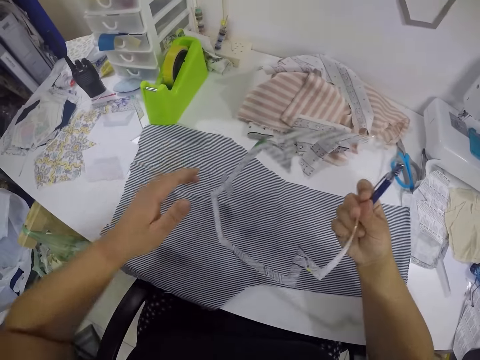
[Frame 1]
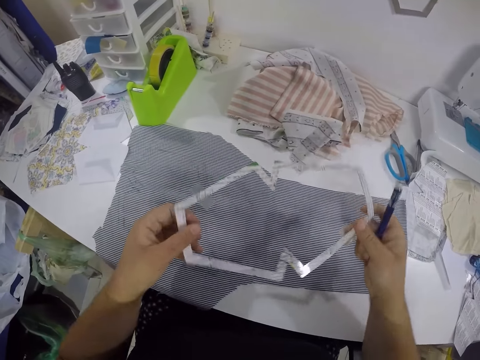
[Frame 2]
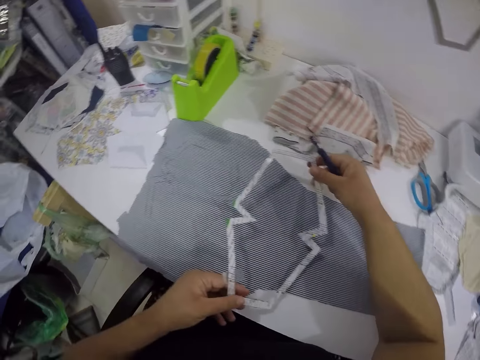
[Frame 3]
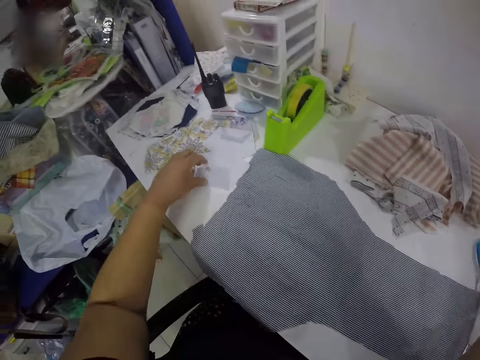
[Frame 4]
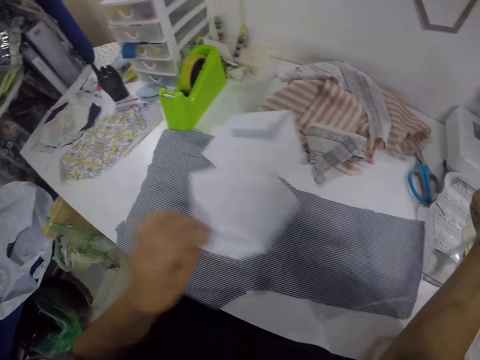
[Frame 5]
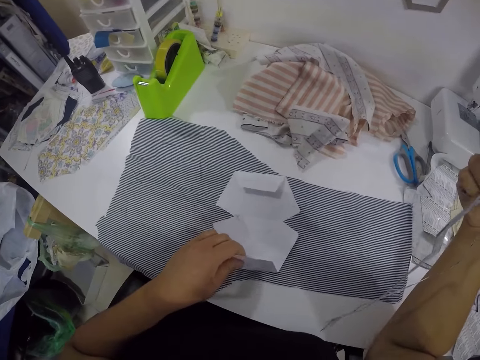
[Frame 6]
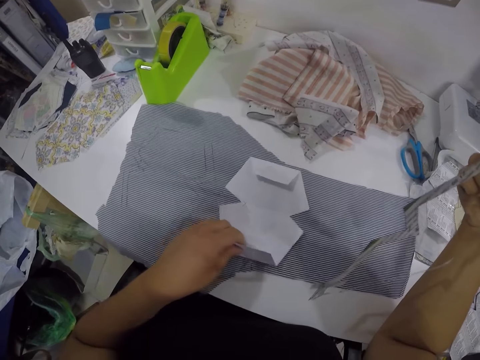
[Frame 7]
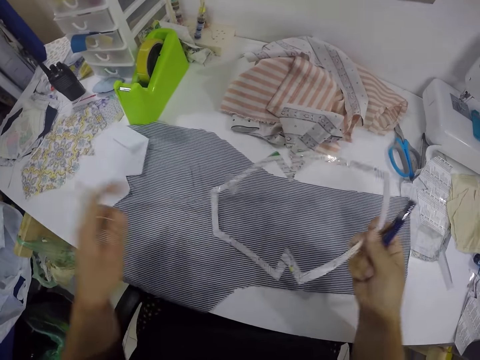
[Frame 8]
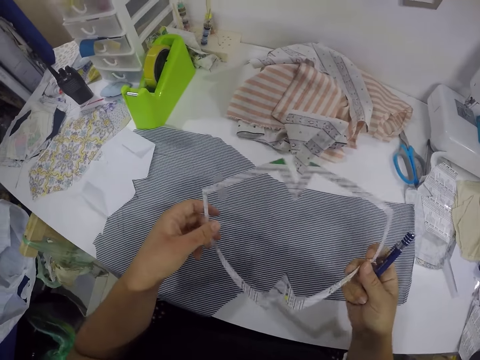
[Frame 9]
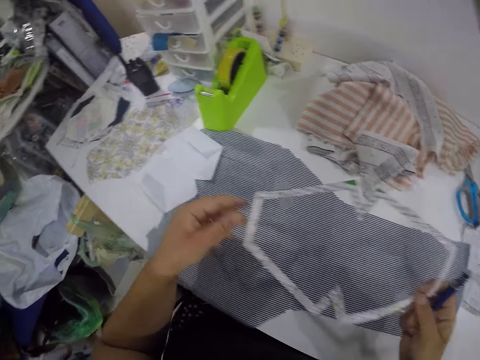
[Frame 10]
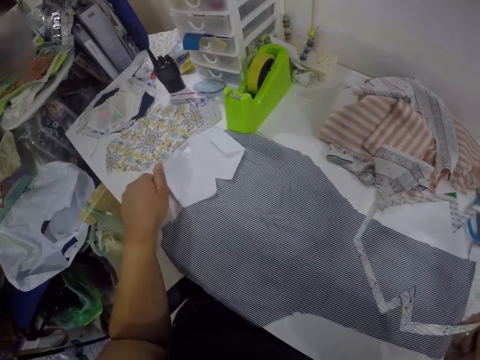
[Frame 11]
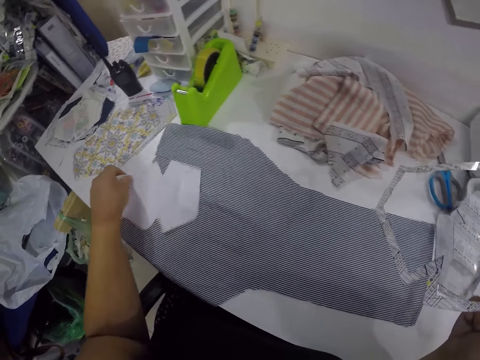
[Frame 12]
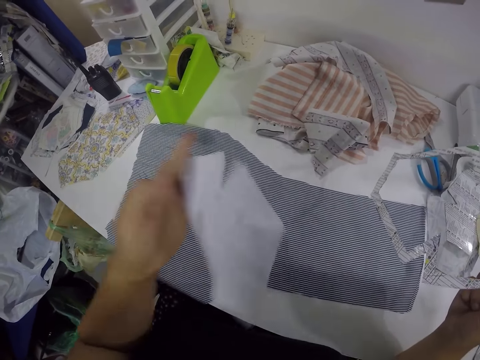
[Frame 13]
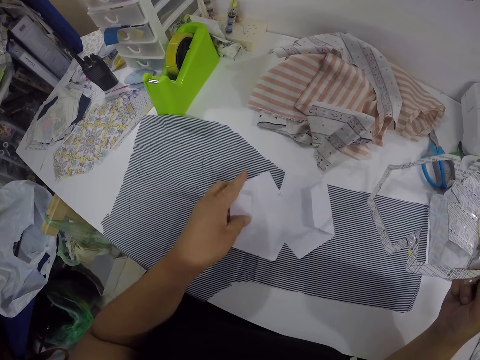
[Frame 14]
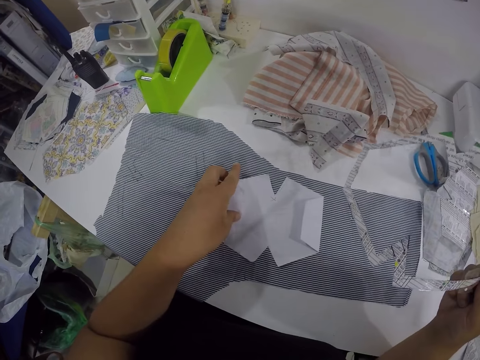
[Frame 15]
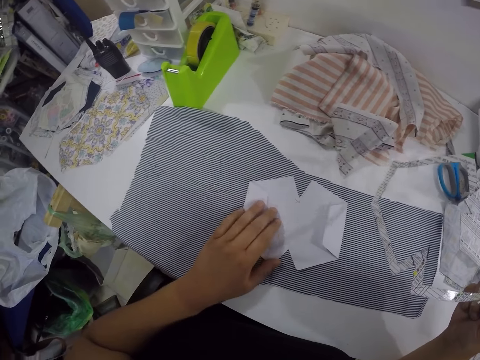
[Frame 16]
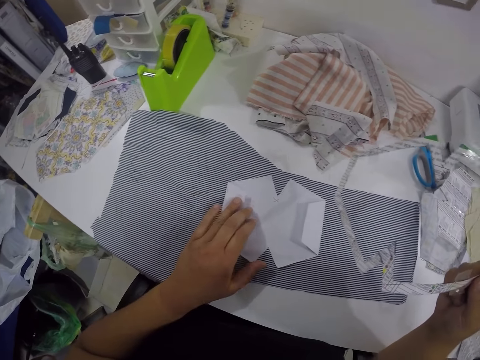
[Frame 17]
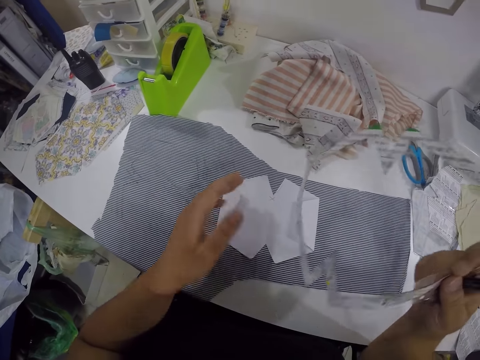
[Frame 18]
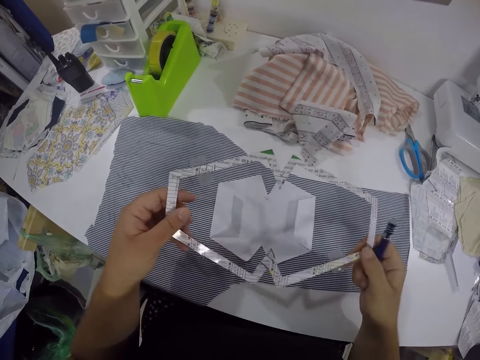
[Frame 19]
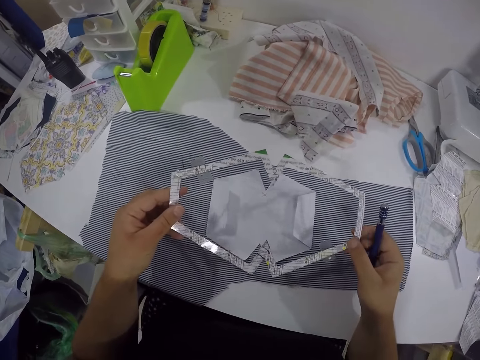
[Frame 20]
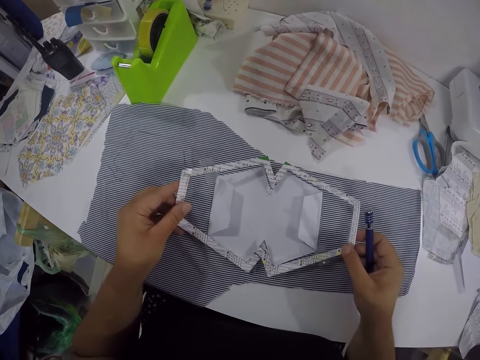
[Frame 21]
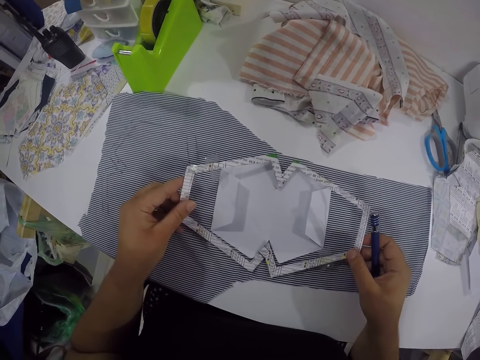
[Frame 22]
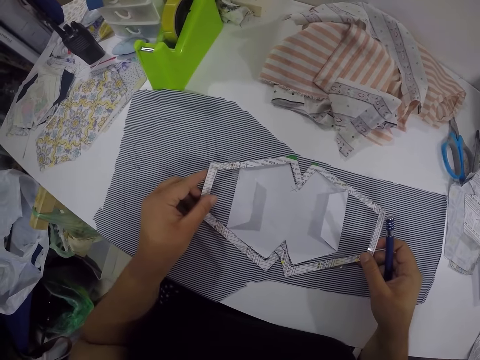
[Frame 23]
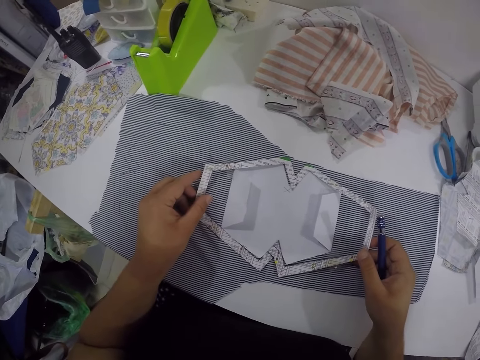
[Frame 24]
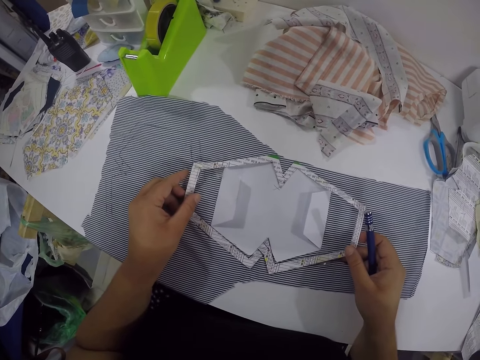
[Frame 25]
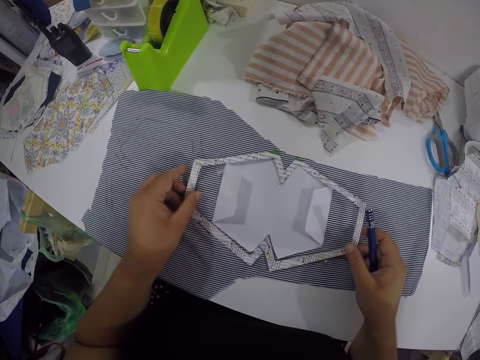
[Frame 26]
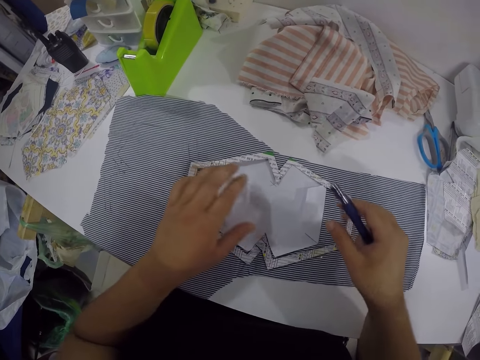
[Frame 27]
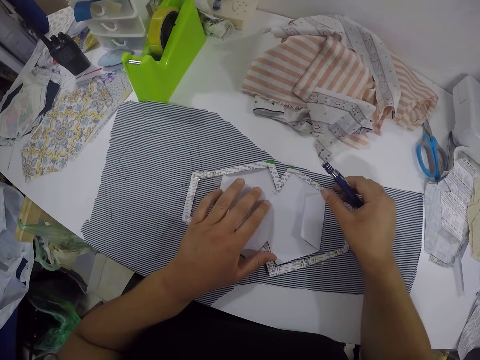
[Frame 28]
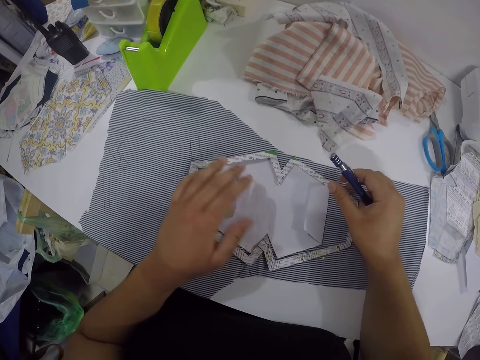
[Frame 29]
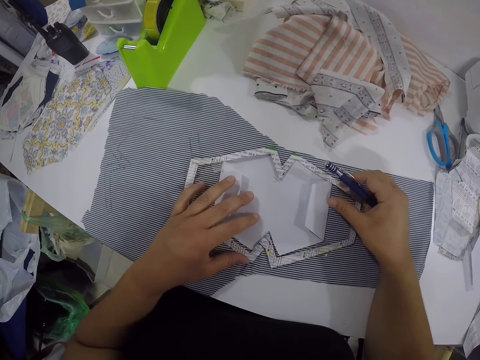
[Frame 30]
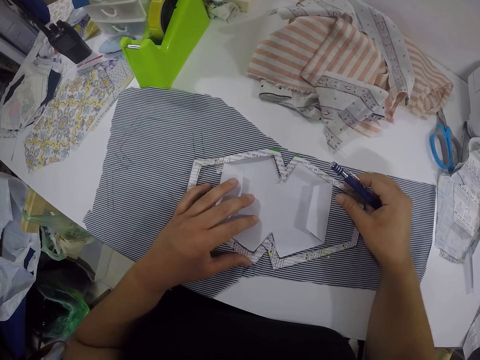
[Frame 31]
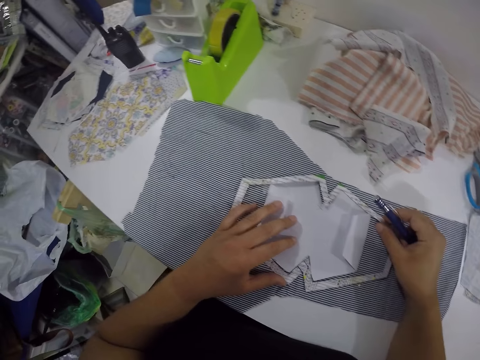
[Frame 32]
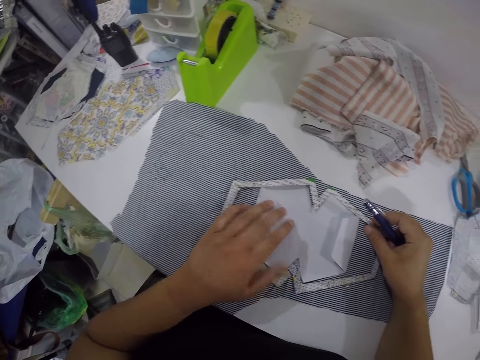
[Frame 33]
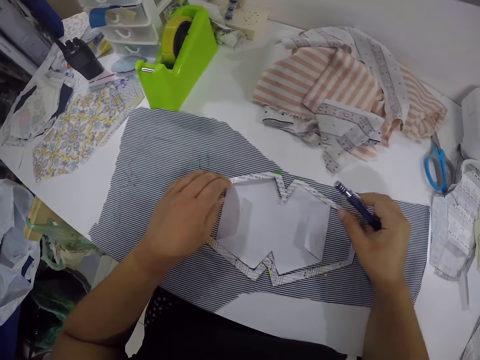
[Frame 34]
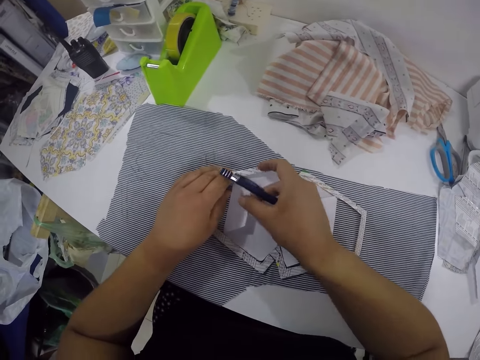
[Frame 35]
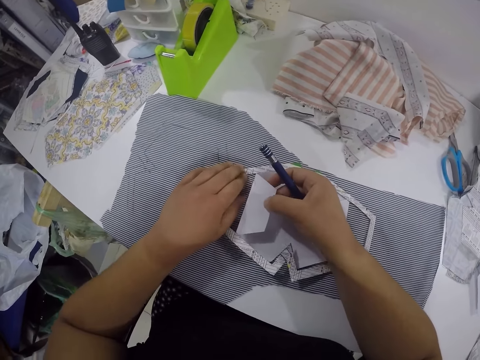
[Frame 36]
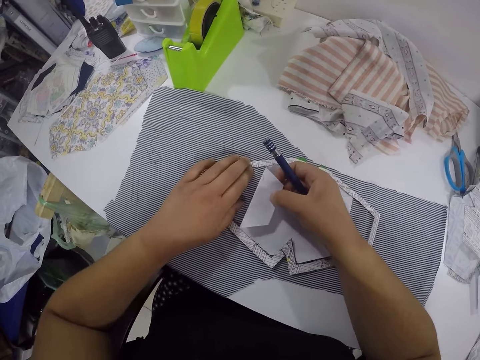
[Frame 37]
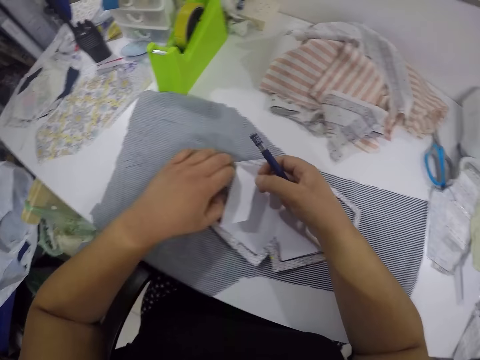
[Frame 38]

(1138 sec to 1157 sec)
The camera wearer adjusts the piece of cloth on the table. She holds the sewing pattern or tape with both hands. She picks the paper pattern from the table with her left hand. She places the paper pattern in her left hand on the cloth on the table. She throws the paper pattern in her left hand on the table. She holds the sewing pattern with both hands. She picks the paper pattern from the table with her left hand. She places the paper pattern in her left hand on the cloth on the table. She holds the tape with both hands. She places the sewing pattern on the cloth on the table with both hands. She adjusts the sewing pattern and the paper pattern on the cloth on the table with both hands.

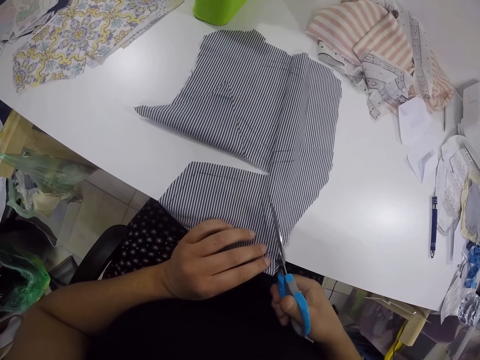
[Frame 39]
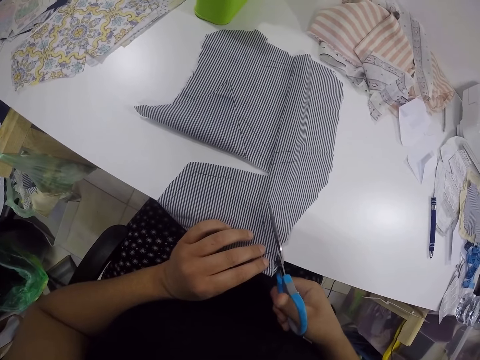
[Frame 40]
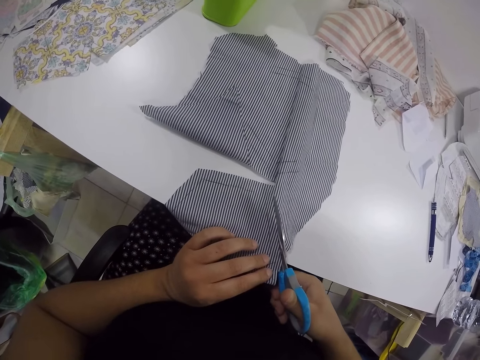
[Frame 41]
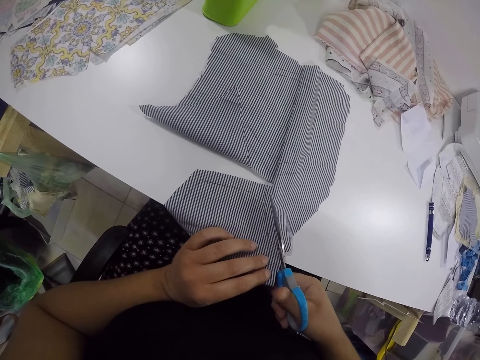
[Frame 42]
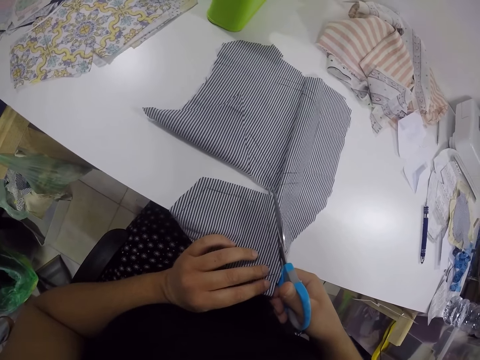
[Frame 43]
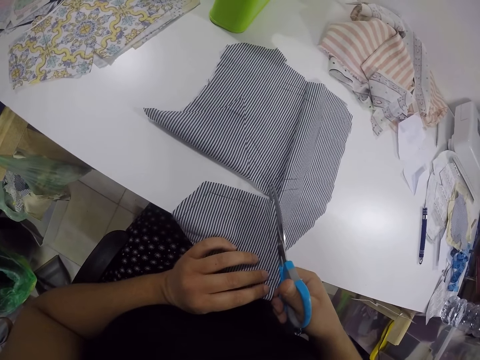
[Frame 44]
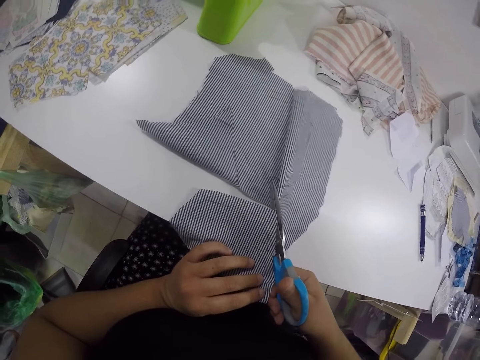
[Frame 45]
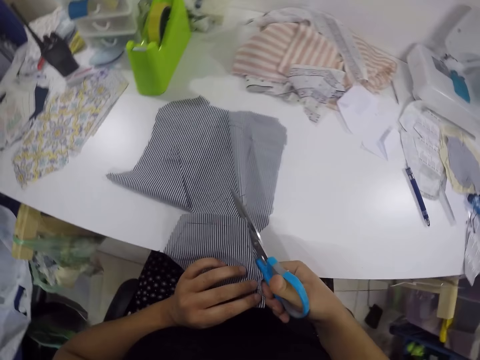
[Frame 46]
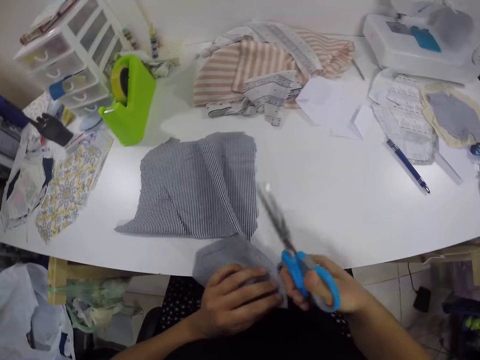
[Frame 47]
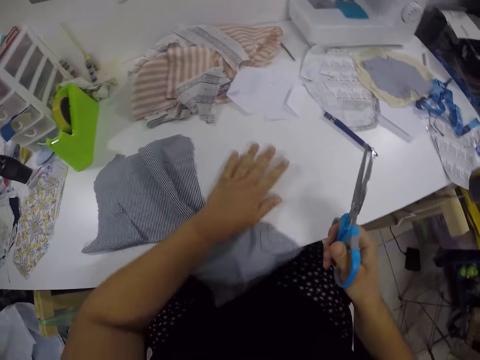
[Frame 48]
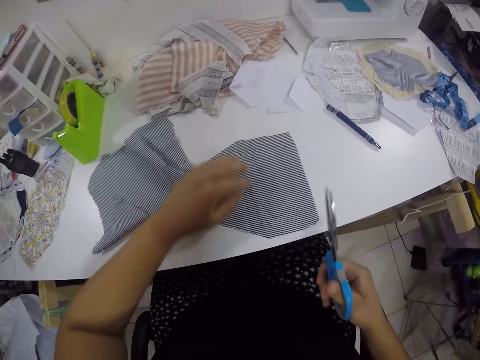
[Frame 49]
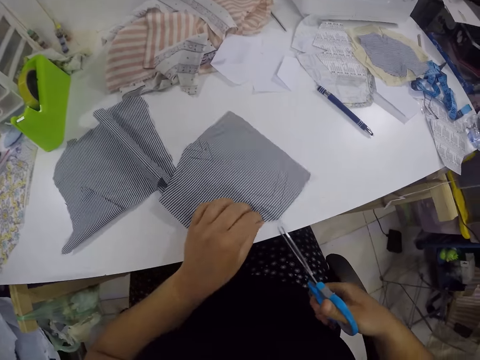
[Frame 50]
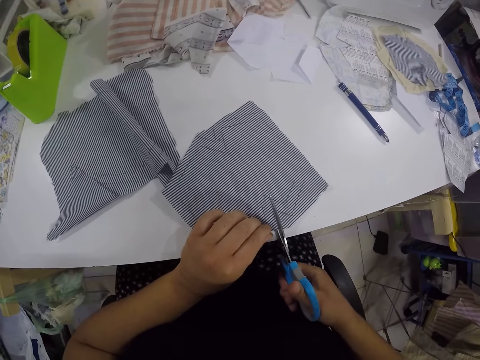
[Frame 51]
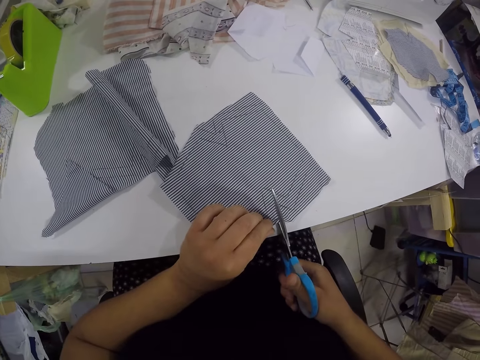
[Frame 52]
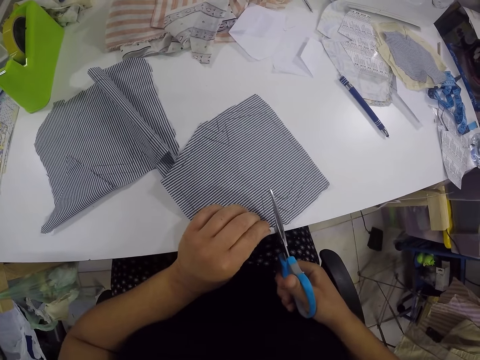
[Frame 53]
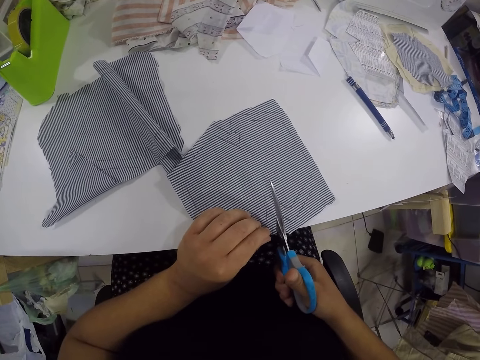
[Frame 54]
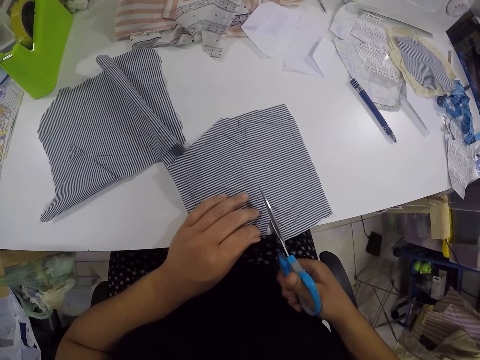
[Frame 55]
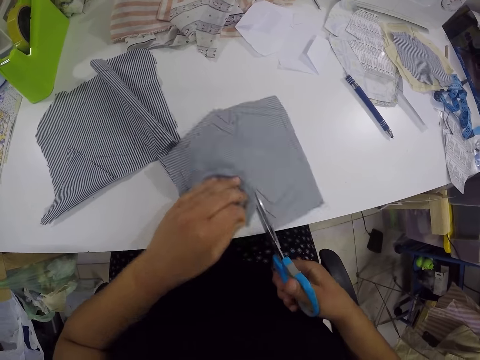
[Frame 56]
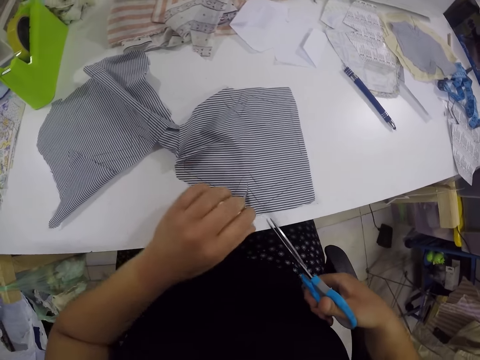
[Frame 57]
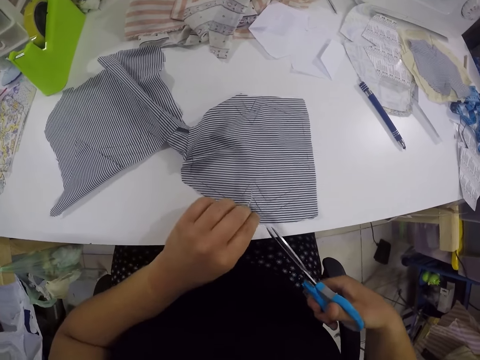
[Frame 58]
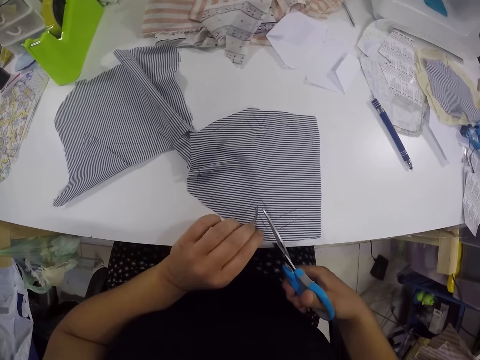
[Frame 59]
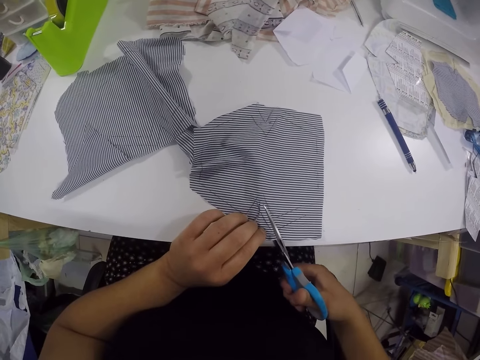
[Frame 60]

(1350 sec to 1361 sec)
The camera wearer cuts the cloth with the scissors. She adjusts the piece of cloth on the table with her left hand. She cuts the piece of cloth with the scissors with both hands.
